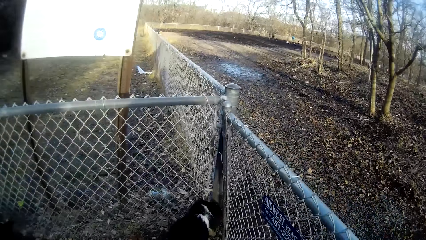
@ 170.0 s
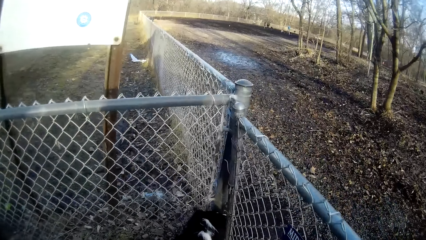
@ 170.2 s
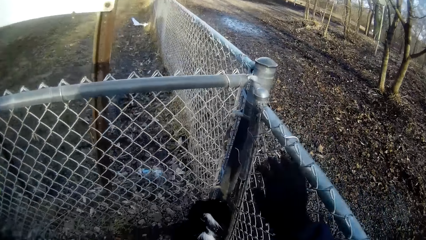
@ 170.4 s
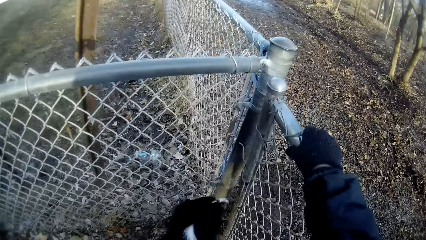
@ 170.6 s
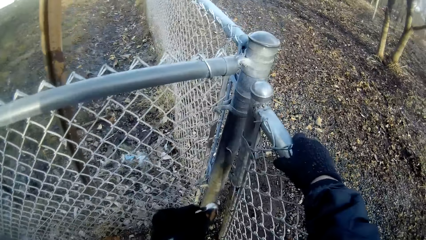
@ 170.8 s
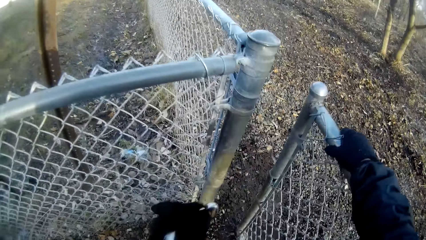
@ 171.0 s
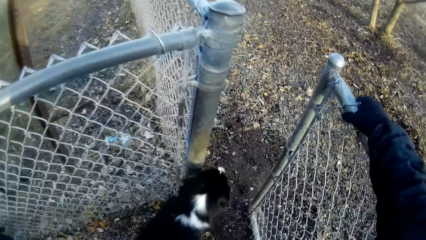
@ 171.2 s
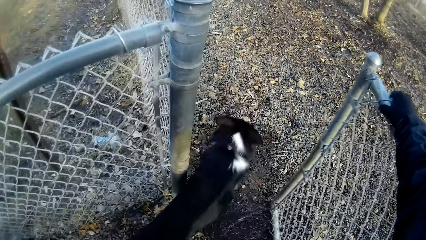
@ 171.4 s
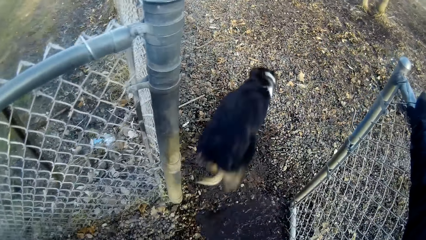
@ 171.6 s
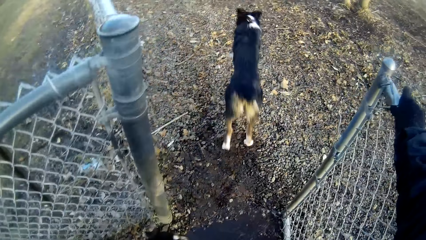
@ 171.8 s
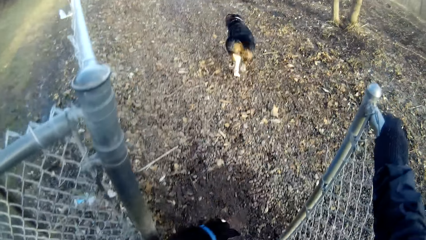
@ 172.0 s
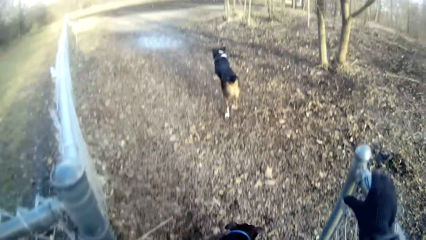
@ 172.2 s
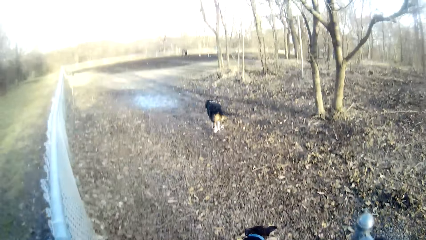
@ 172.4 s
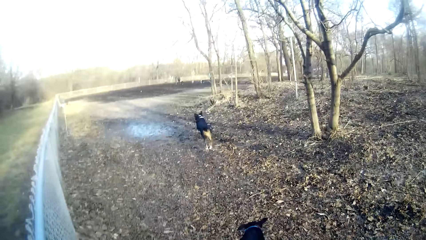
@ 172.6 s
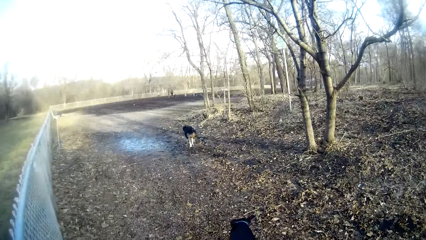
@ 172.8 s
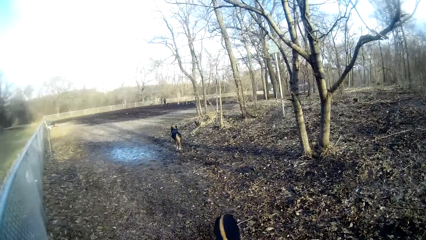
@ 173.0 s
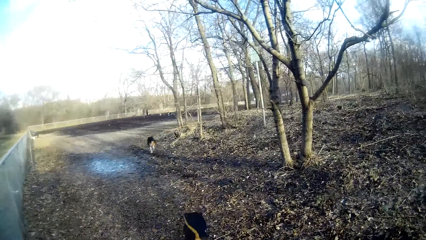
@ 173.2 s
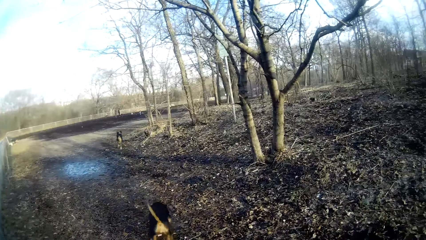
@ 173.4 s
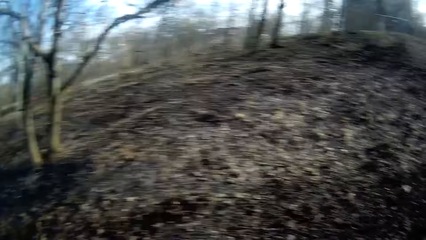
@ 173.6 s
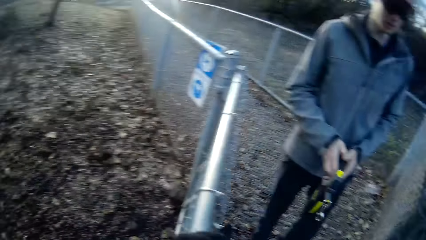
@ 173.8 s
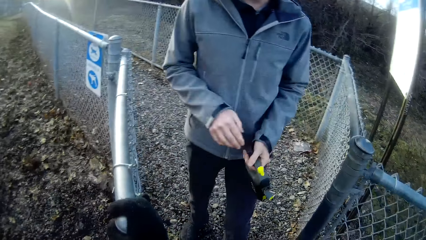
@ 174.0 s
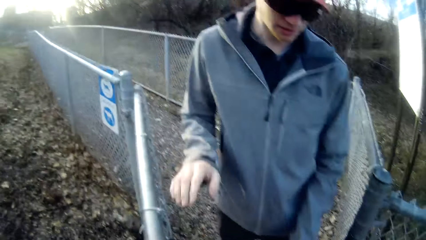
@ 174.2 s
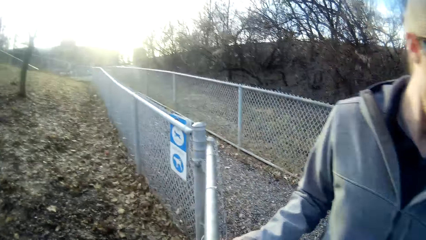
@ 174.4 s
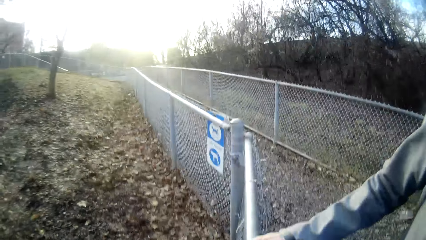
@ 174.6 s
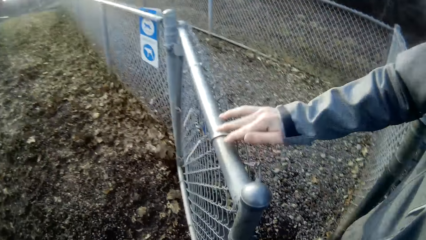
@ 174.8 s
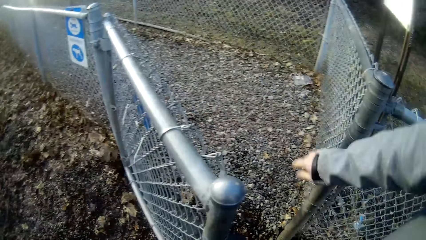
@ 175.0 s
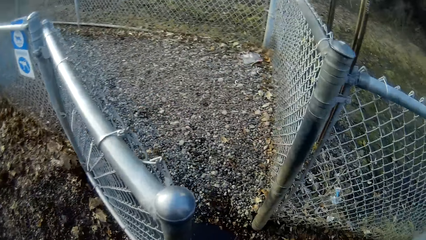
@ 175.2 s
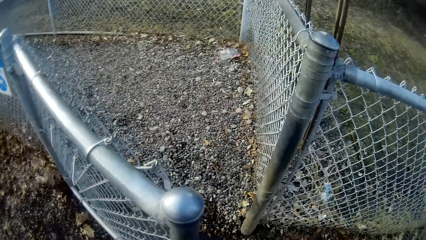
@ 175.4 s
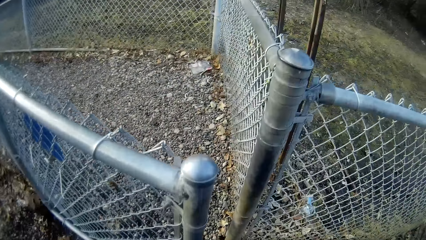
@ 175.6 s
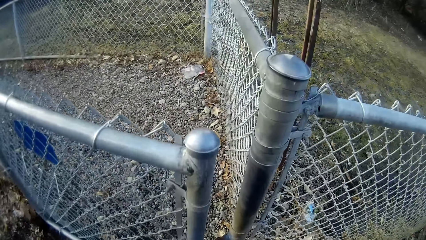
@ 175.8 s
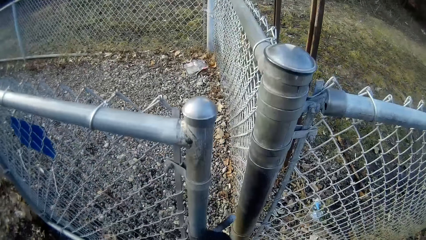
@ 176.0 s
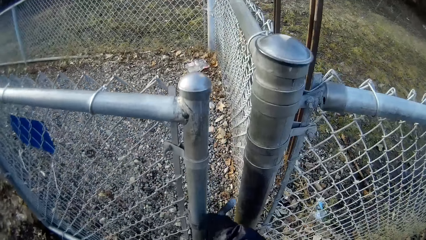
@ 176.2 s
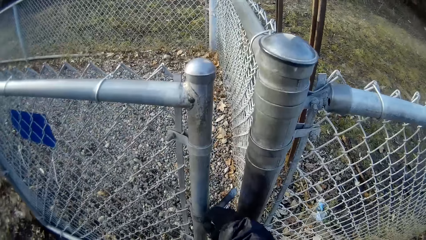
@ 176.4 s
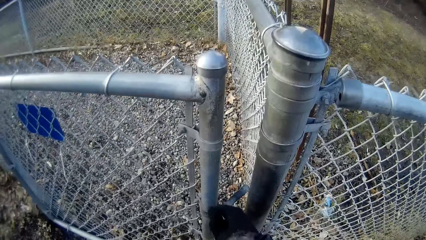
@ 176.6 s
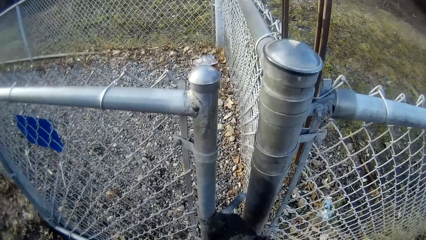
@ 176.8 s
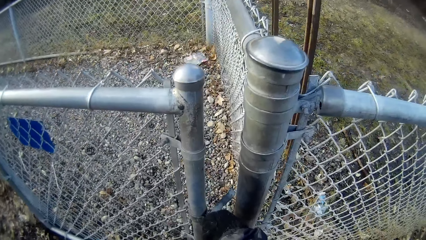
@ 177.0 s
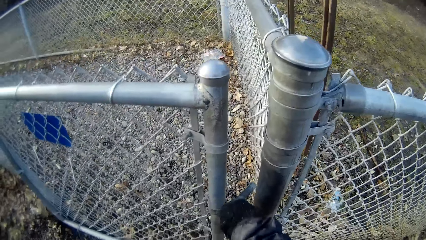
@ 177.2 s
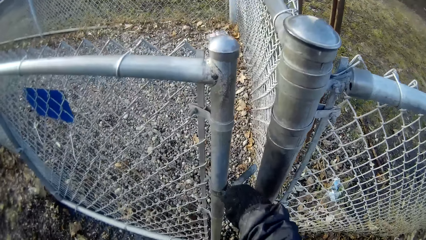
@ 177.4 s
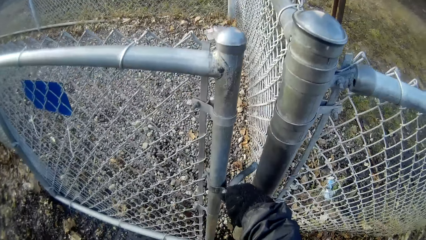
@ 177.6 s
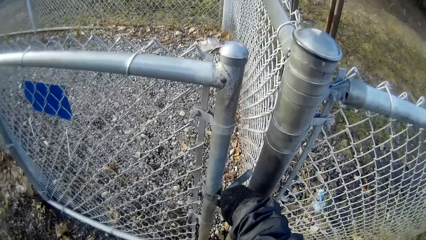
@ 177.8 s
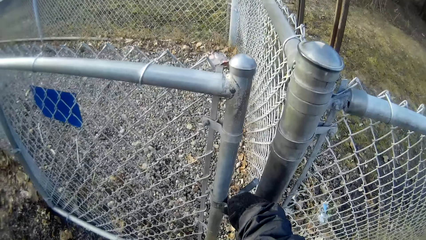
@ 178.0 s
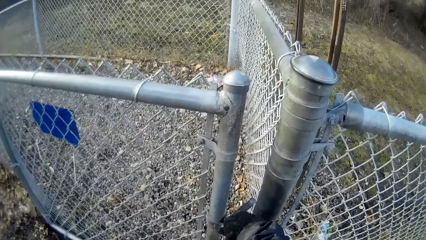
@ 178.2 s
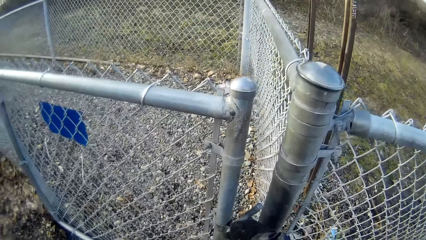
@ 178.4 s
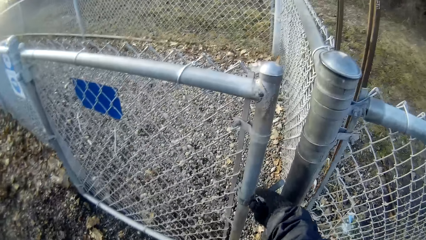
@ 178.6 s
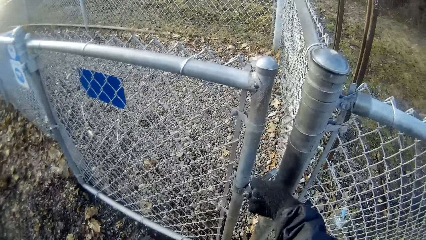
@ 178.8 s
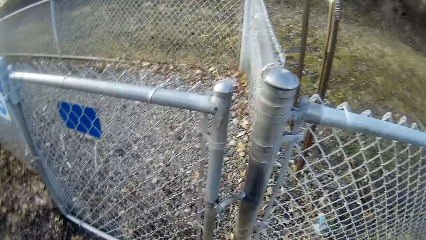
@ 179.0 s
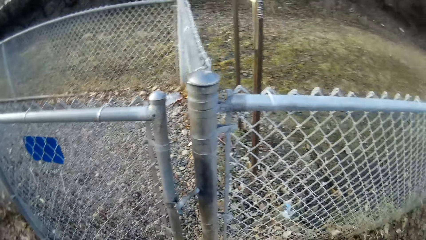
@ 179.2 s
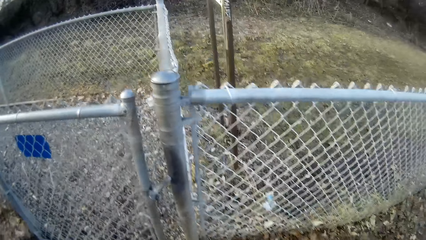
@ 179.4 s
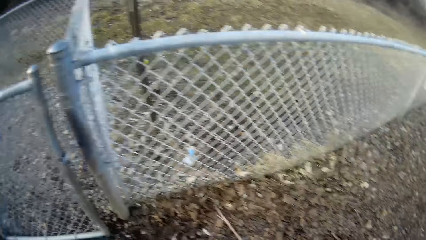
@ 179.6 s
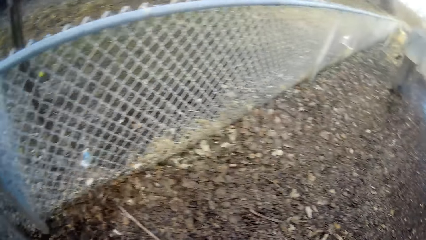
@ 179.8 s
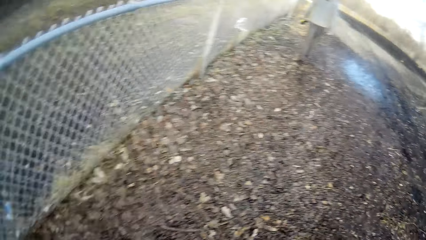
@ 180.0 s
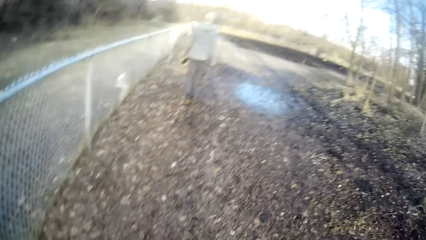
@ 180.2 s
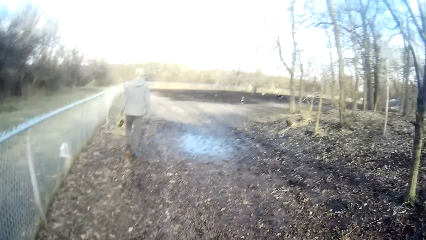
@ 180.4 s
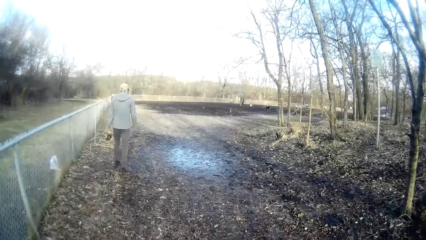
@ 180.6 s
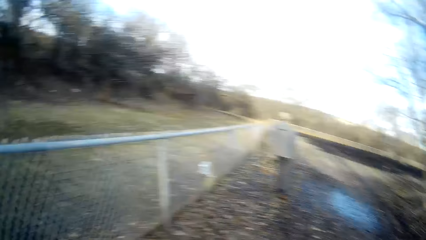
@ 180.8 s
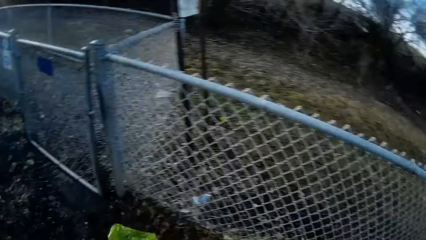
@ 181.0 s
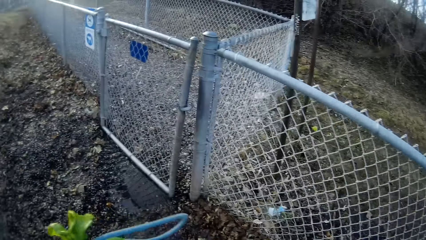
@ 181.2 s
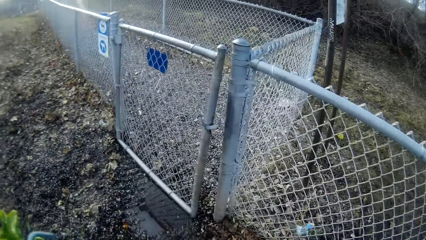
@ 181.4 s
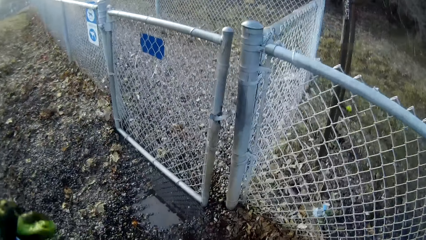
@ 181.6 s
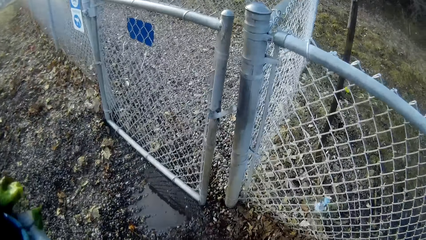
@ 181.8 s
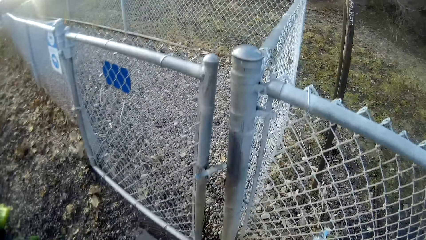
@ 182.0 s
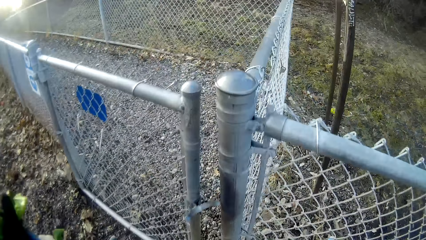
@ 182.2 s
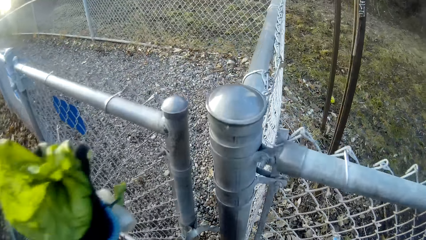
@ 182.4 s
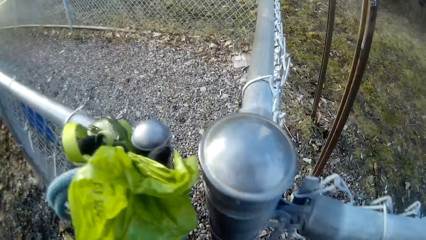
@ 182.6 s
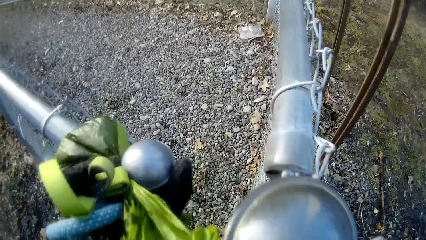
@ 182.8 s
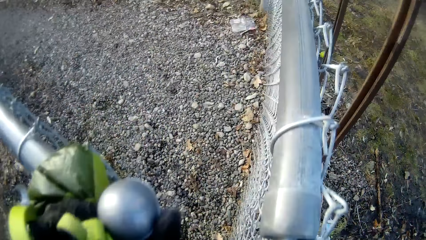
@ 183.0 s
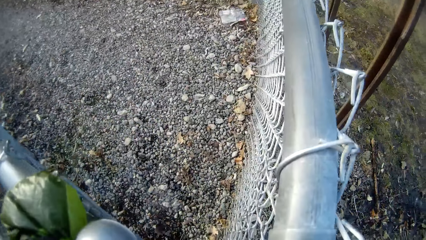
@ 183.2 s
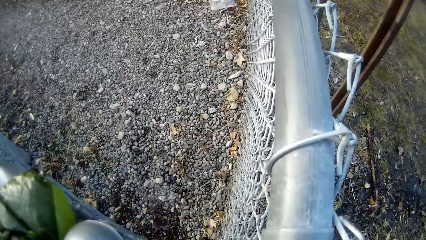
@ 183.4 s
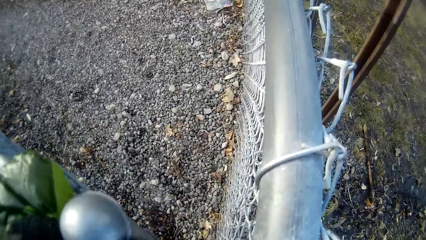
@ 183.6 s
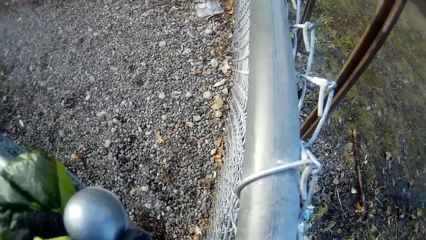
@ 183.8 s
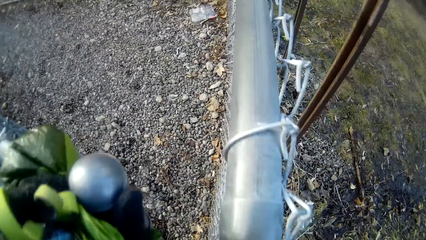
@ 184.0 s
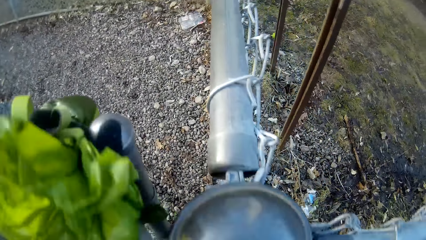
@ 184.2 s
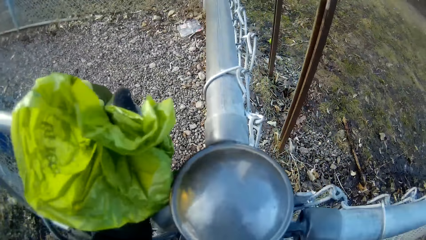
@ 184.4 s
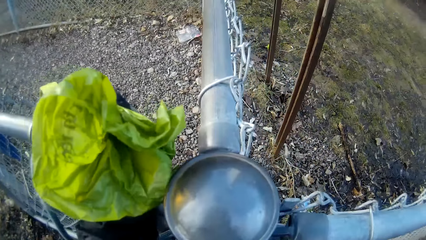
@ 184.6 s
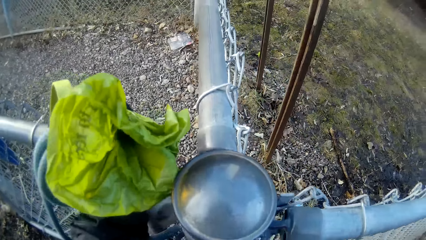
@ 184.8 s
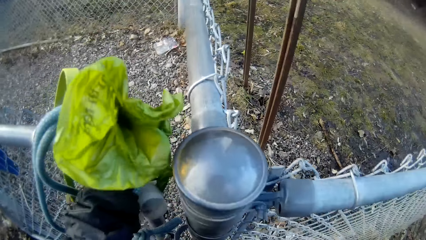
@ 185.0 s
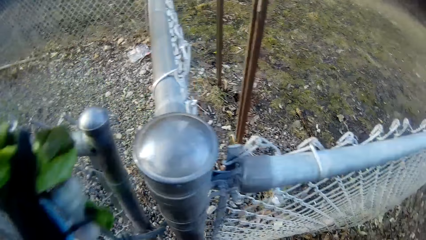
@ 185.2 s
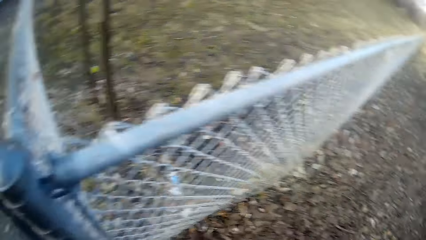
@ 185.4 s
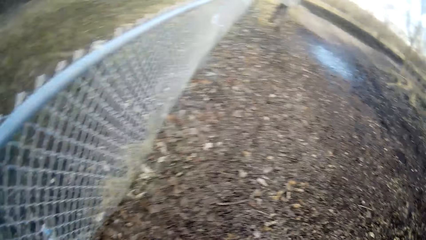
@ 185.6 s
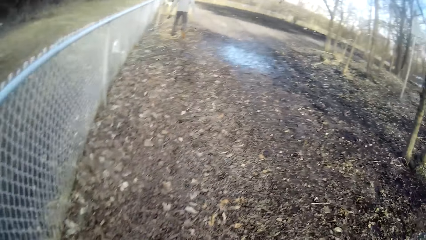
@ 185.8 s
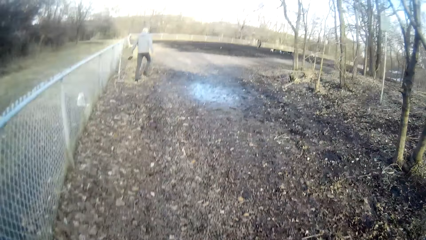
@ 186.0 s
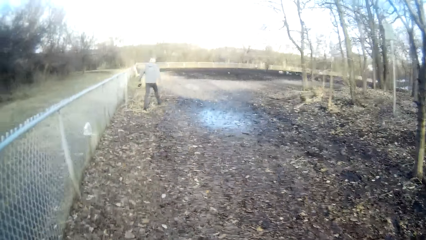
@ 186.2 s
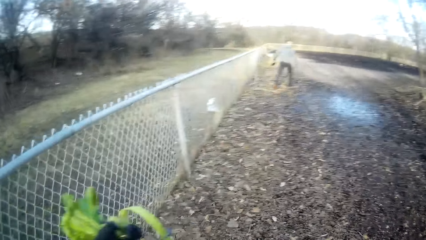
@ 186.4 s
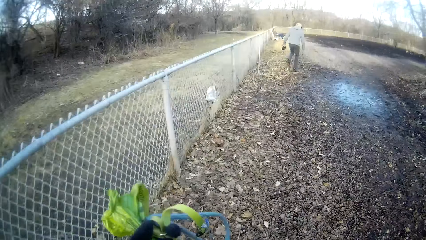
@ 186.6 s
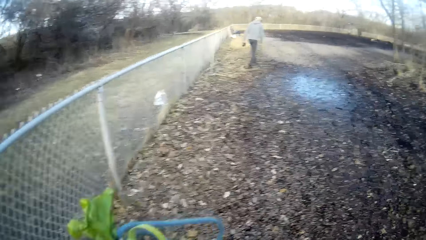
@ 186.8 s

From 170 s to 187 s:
The camera wearer opens another field gate with his right hand. A dog runs towards the field. The camera wearer enters the field. A man enters the field with another dog. The camera wearer closes the field gate with his right hand.
